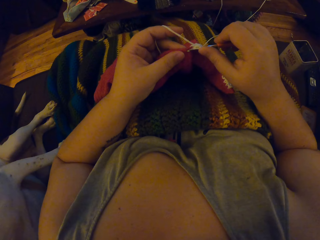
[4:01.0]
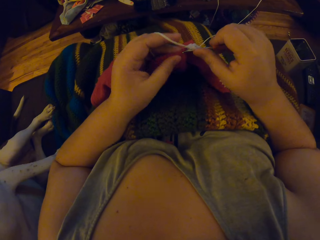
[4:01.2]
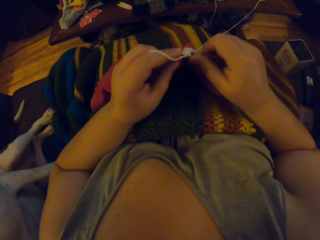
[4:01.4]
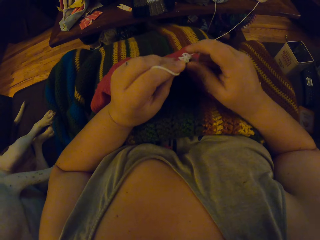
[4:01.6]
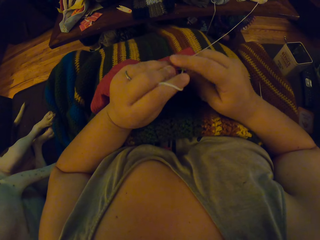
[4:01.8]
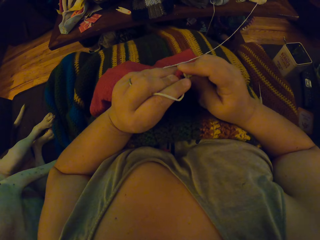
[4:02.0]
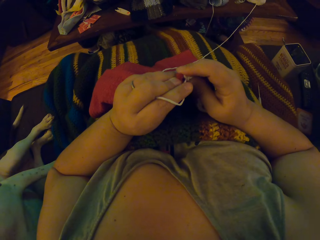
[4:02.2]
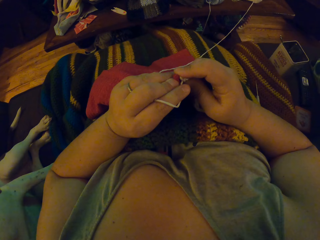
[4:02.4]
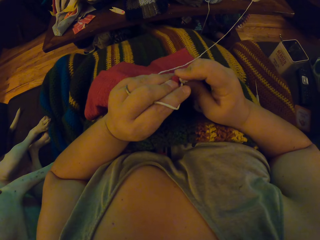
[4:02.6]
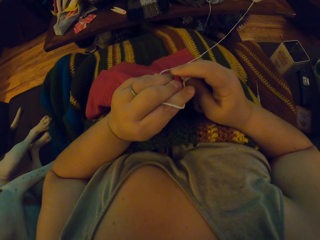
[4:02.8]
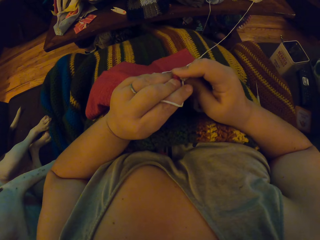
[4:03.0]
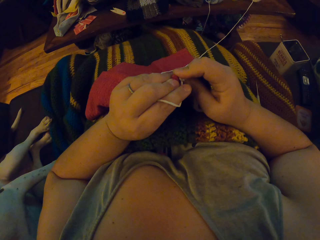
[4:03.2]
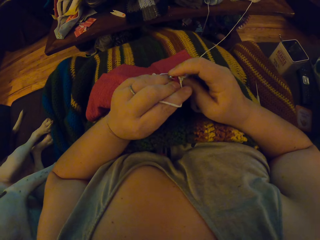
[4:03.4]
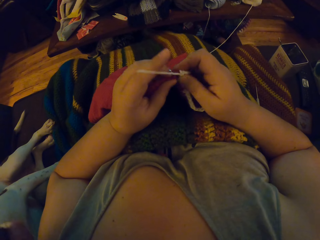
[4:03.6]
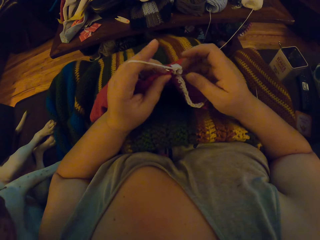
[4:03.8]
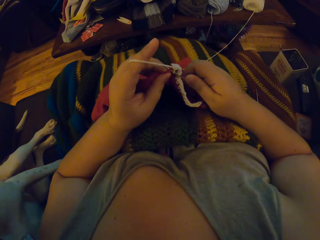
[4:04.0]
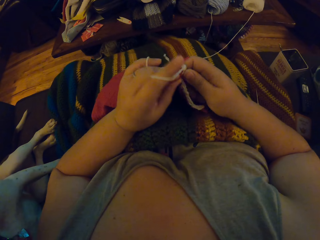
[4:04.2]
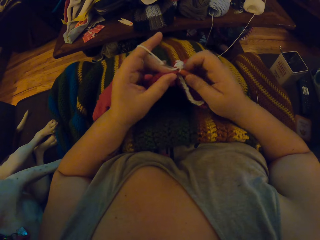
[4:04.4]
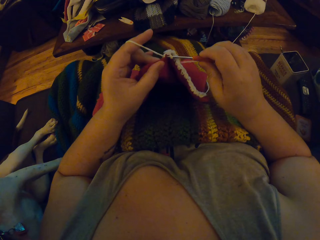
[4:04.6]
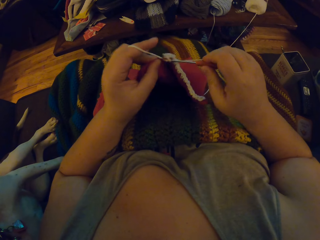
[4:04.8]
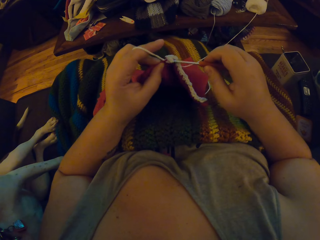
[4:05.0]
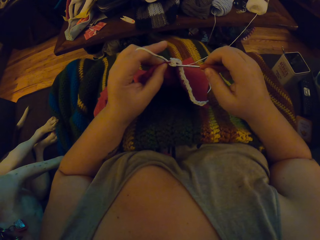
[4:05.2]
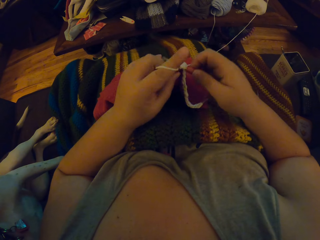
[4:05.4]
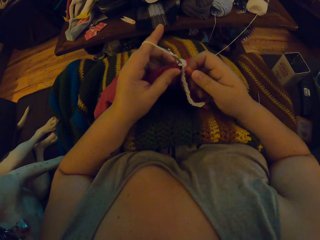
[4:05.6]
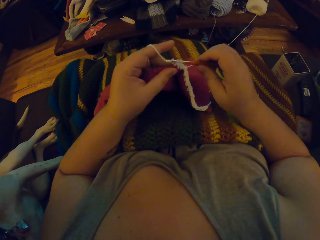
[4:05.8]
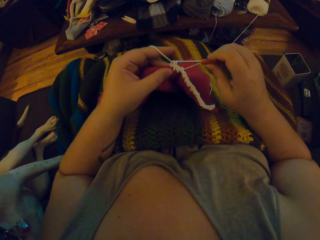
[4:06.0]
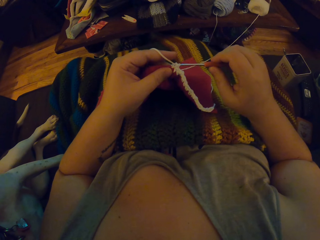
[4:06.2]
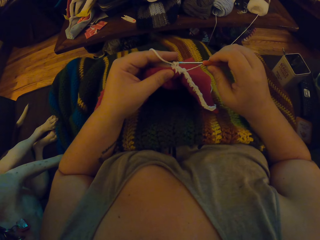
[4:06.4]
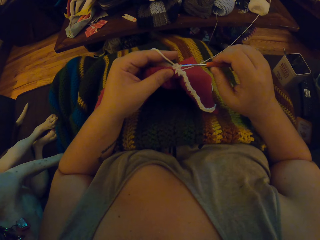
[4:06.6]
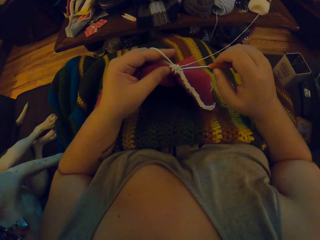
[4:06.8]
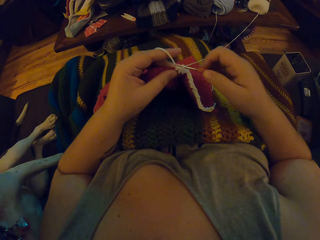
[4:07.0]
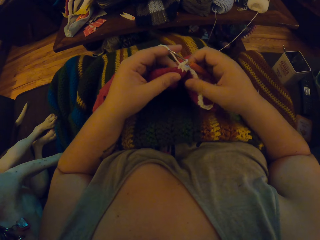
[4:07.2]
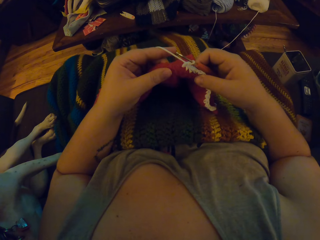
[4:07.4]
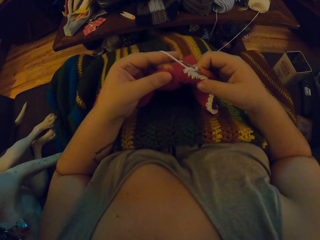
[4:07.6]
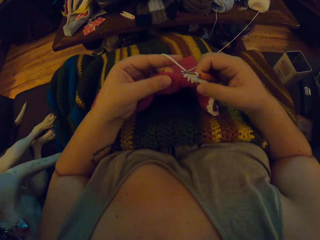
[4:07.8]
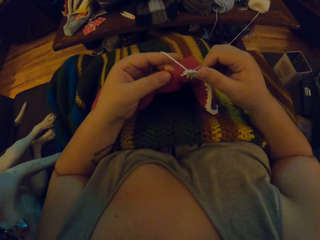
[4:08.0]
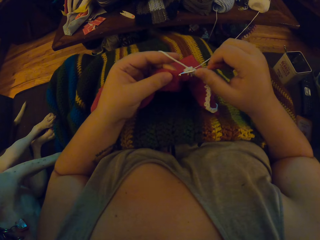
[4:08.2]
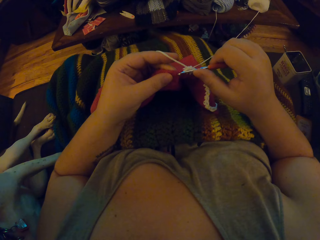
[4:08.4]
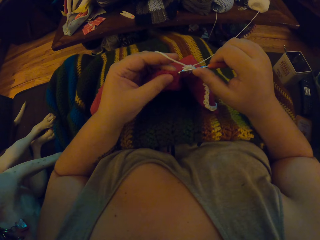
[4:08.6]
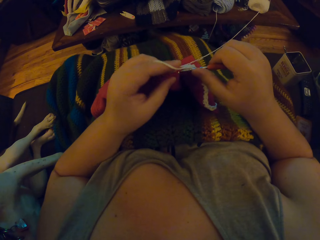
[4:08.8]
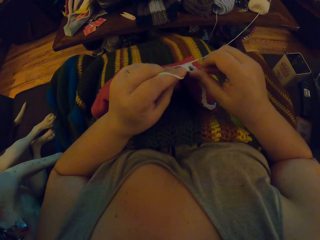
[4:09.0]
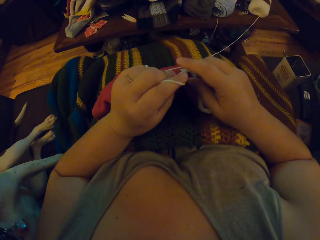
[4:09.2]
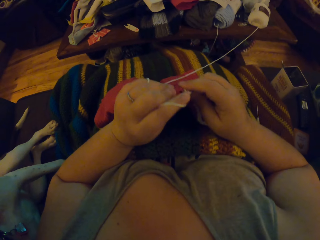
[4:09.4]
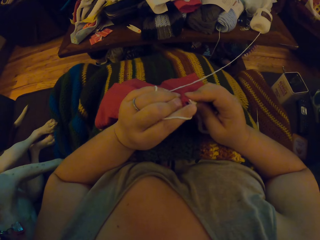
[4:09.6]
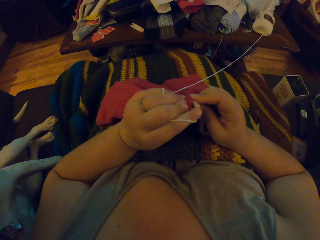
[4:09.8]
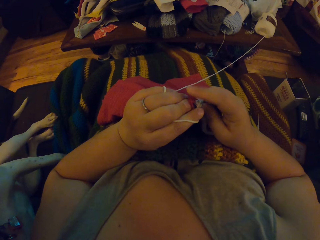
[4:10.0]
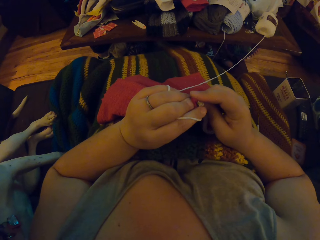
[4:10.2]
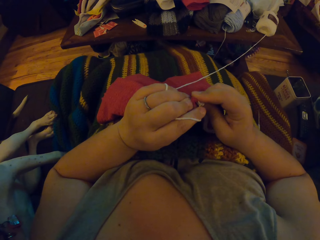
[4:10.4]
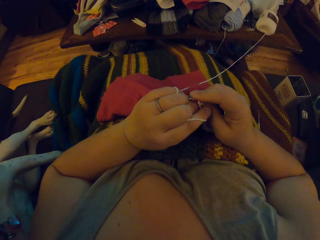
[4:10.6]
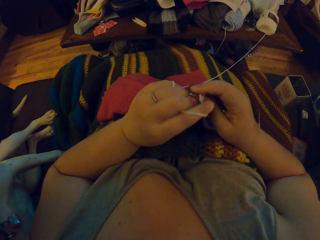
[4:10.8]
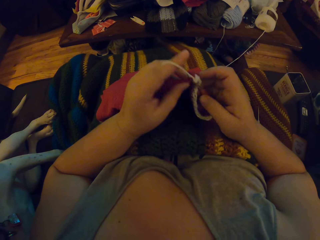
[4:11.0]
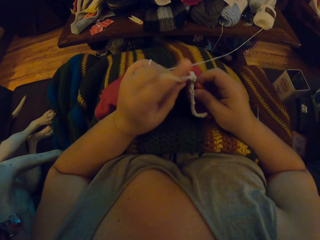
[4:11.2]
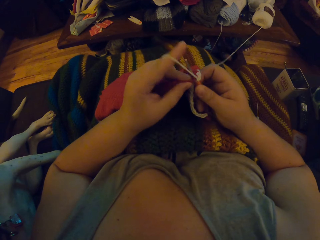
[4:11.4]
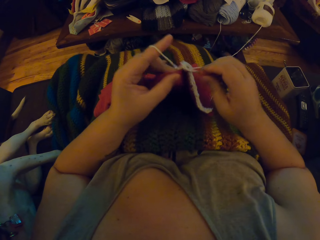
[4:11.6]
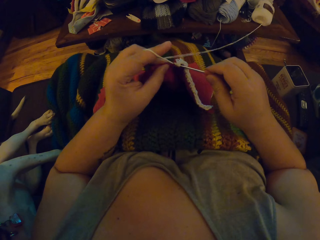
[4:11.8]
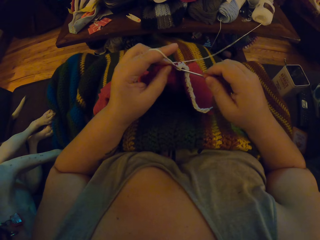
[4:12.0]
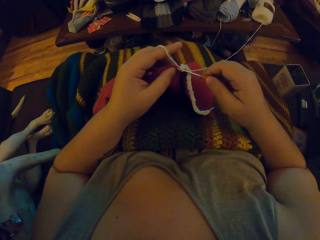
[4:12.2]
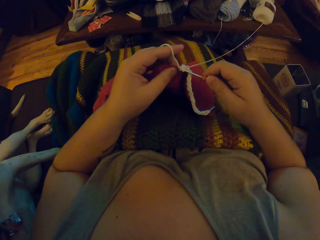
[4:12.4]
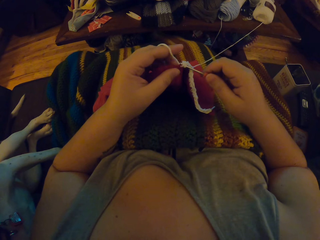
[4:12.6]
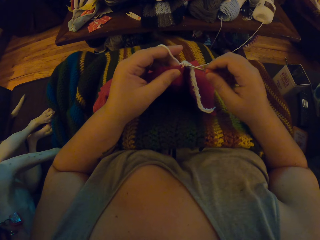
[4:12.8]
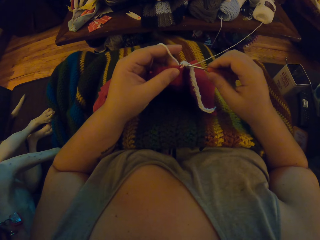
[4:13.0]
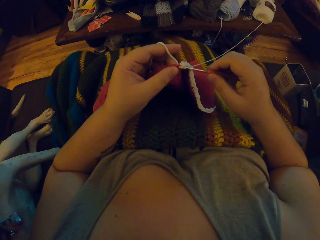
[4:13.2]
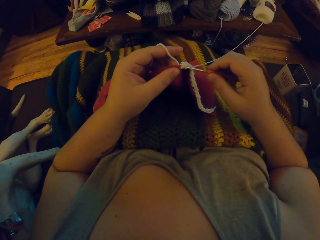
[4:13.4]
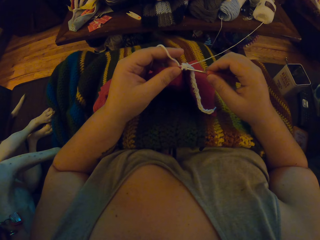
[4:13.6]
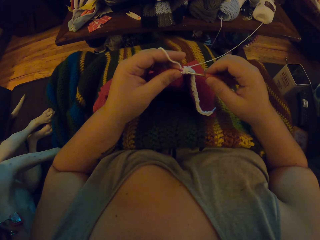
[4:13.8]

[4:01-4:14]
The camera wearer inspects the cloth with her hands. She starts to crochet.

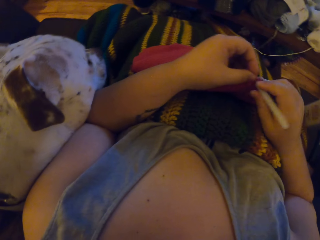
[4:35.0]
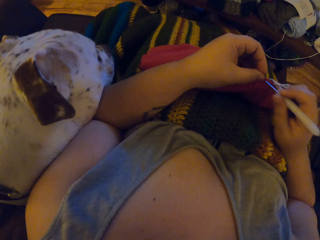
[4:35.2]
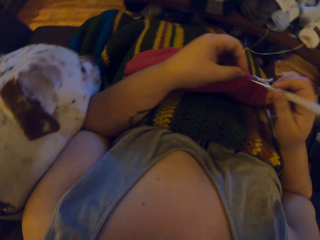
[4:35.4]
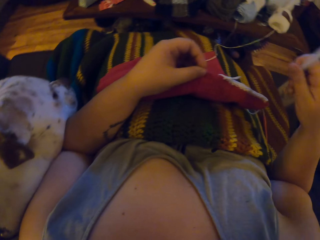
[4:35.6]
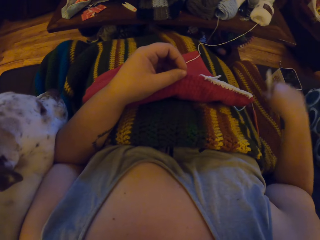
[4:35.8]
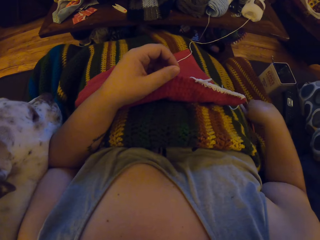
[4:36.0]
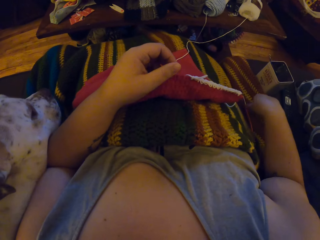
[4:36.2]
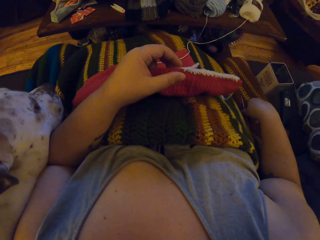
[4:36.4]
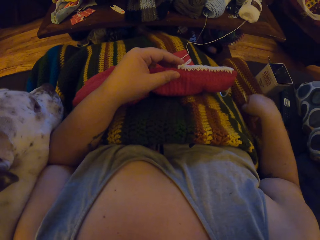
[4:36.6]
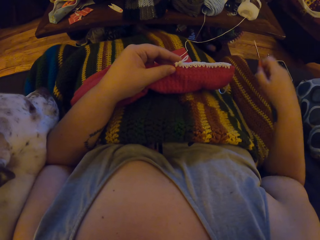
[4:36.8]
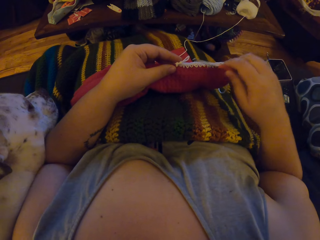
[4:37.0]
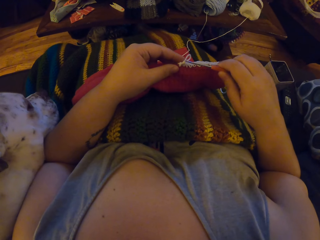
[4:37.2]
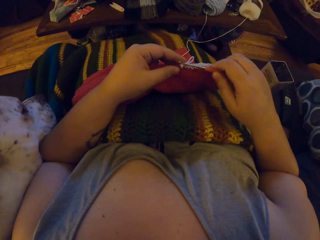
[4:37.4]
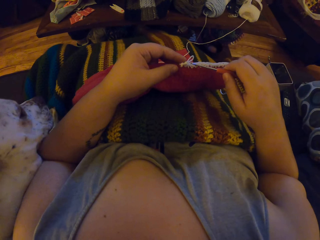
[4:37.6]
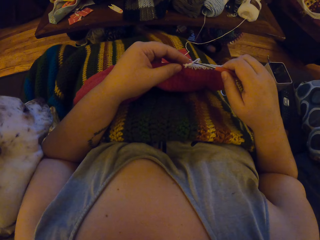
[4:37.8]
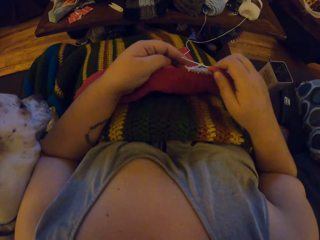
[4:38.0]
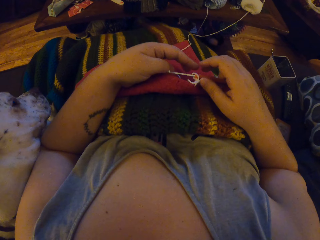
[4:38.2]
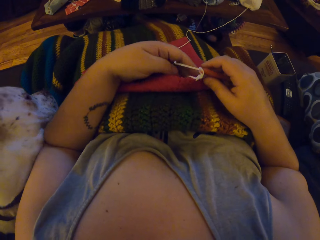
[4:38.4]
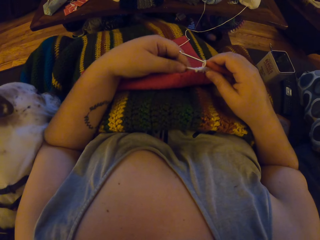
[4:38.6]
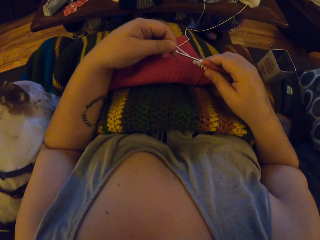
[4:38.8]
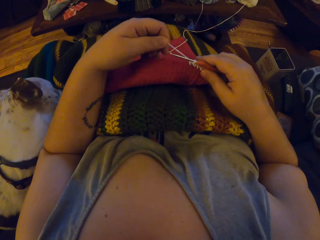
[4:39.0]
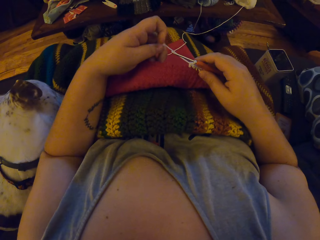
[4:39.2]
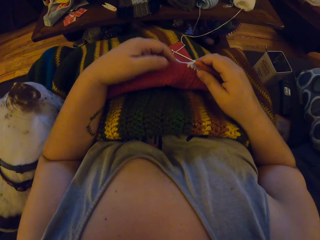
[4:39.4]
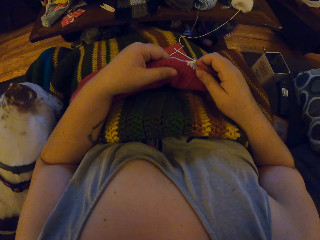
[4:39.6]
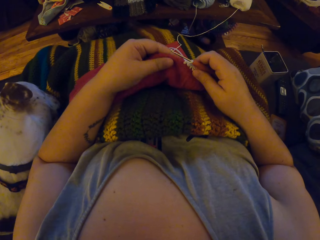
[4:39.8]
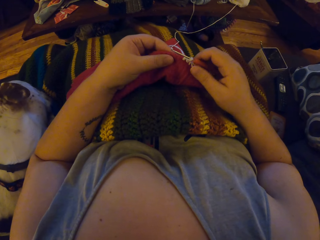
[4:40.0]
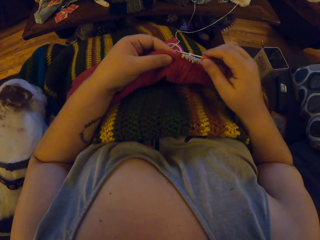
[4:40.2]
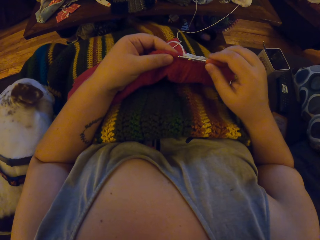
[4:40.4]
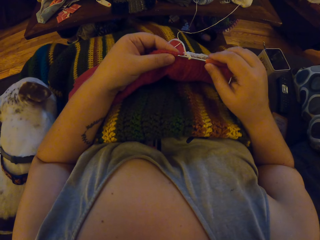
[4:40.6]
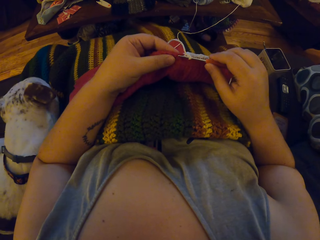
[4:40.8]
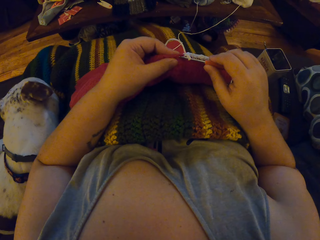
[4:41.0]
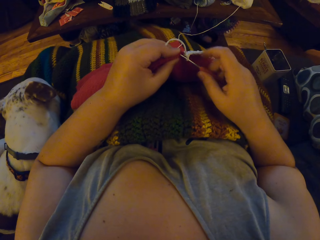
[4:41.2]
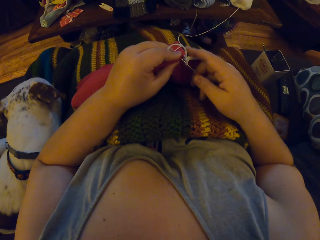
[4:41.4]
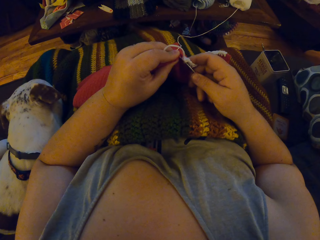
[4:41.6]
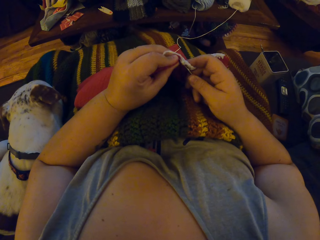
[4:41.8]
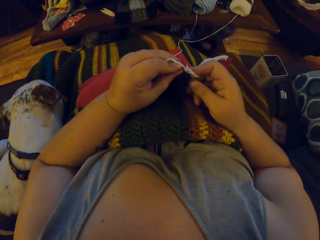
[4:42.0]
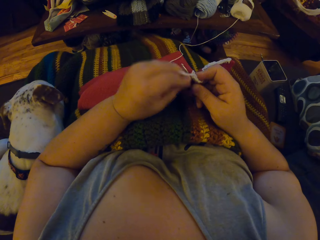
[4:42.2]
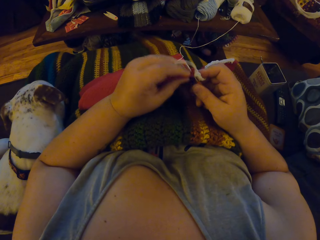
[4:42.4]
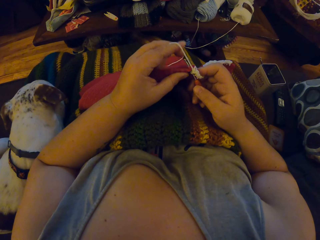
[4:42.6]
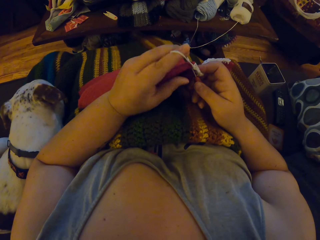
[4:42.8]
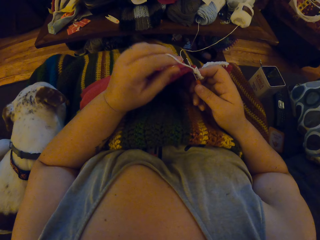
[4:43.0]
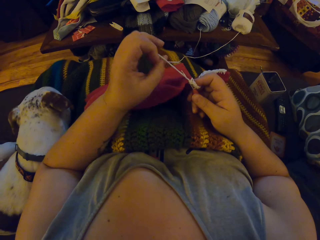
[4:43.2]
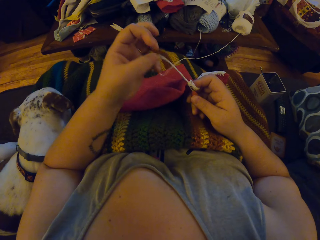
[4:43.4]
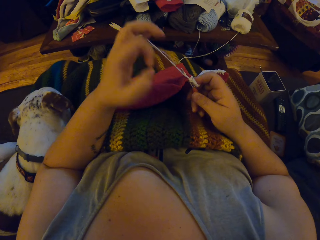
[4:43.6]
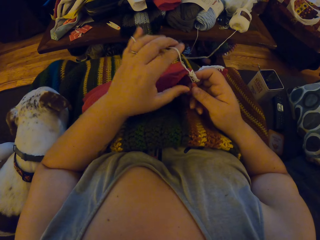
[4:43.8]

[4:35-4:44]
The camera wearer drops the white crochet hook on the chair. She picks up the orange crochet hook with her right hand. She crochets the fabric.
